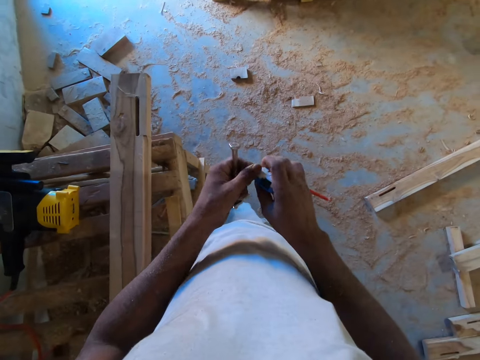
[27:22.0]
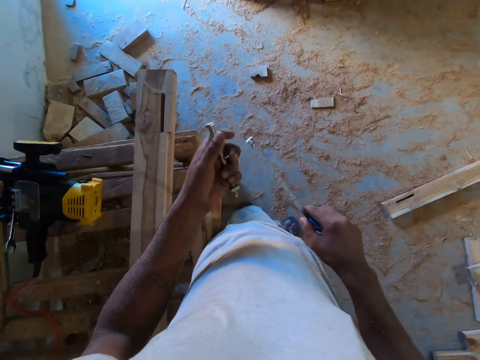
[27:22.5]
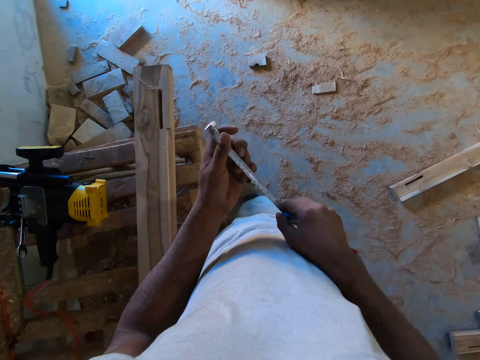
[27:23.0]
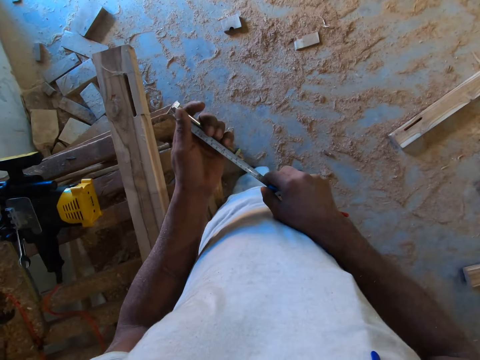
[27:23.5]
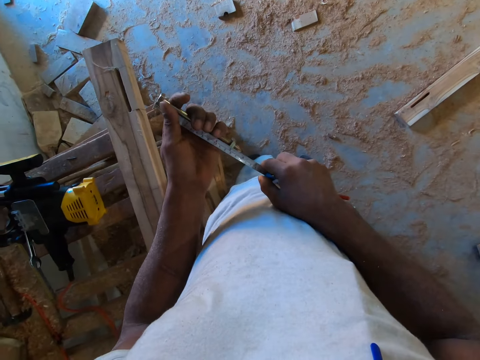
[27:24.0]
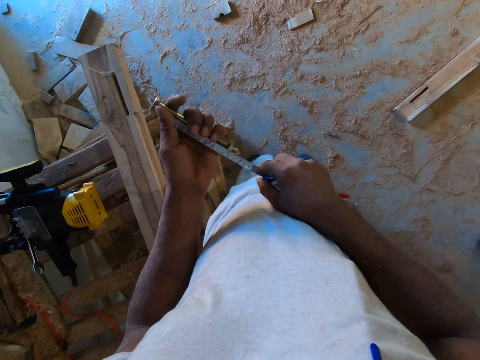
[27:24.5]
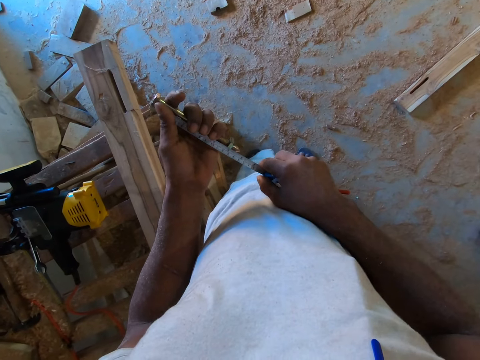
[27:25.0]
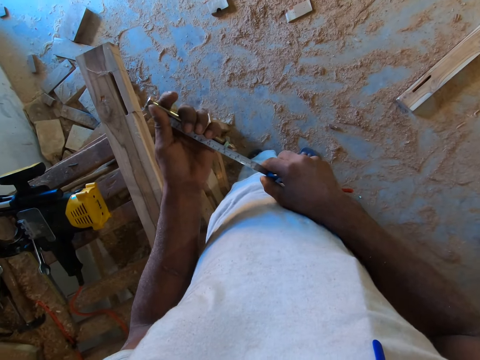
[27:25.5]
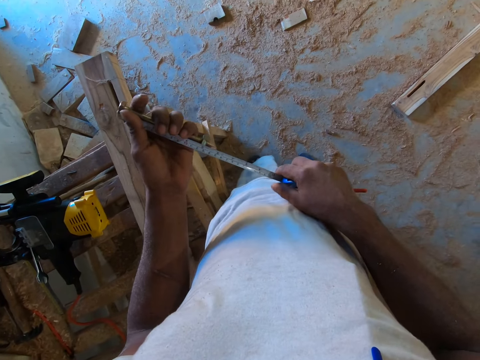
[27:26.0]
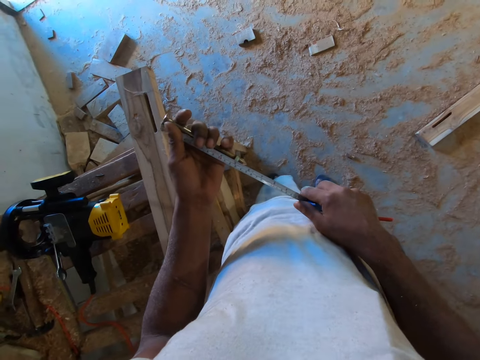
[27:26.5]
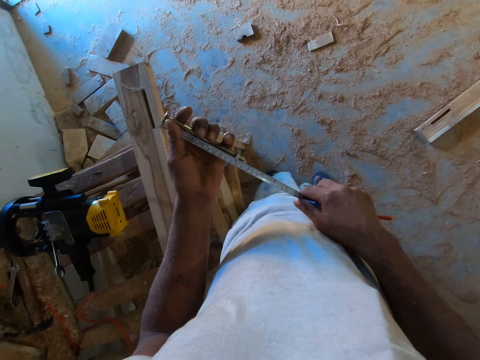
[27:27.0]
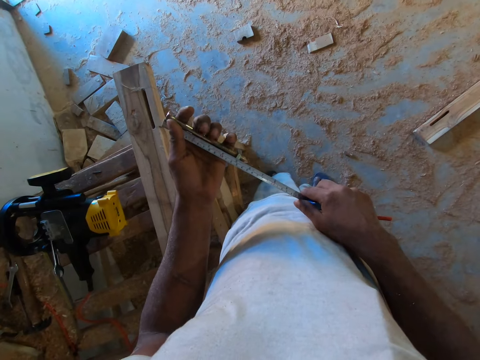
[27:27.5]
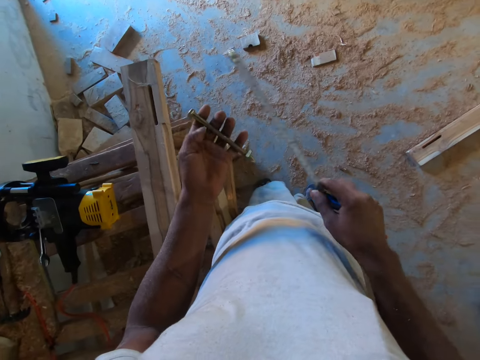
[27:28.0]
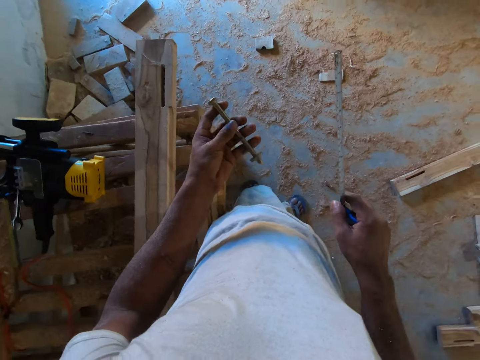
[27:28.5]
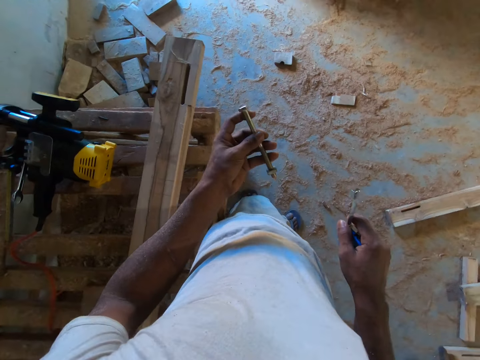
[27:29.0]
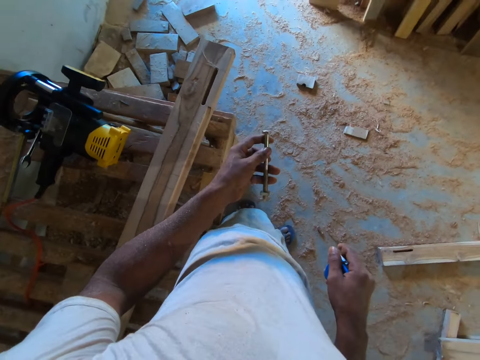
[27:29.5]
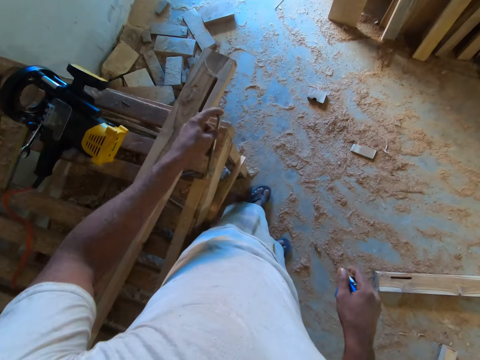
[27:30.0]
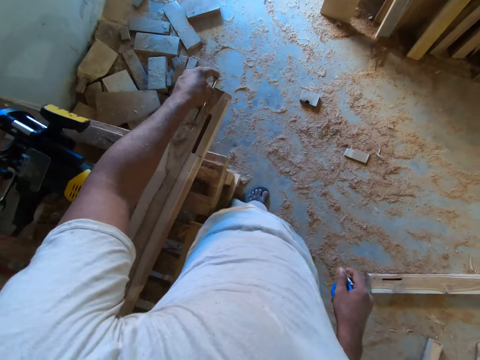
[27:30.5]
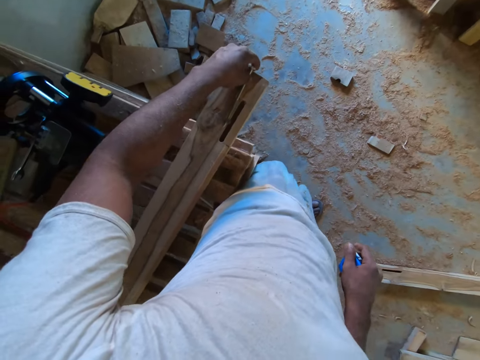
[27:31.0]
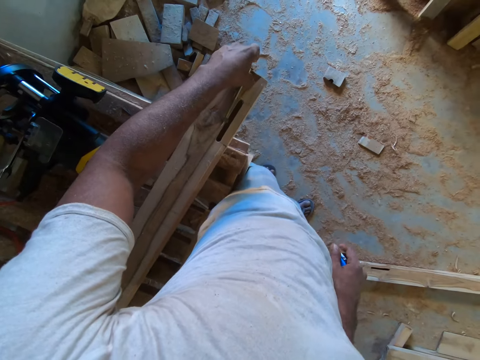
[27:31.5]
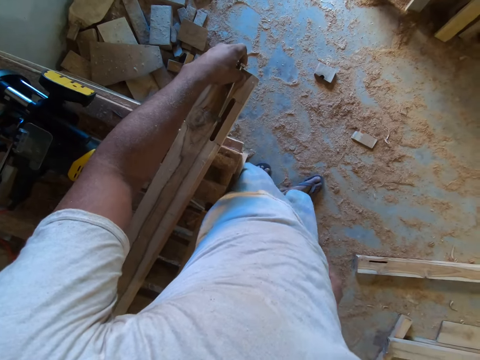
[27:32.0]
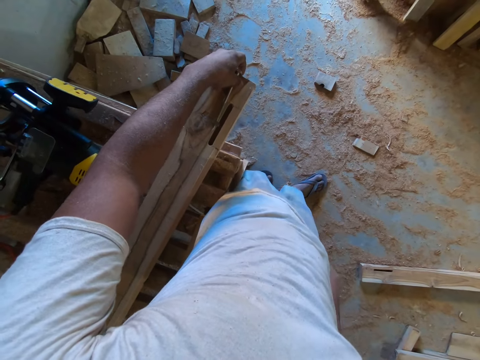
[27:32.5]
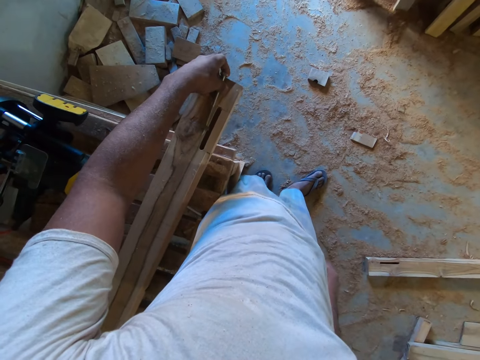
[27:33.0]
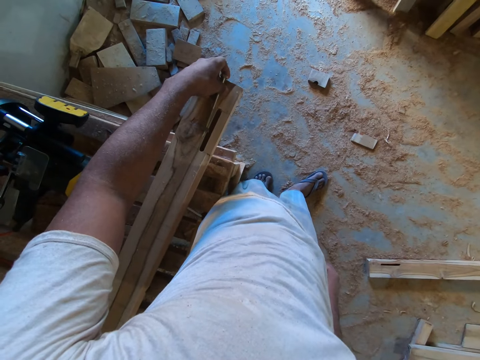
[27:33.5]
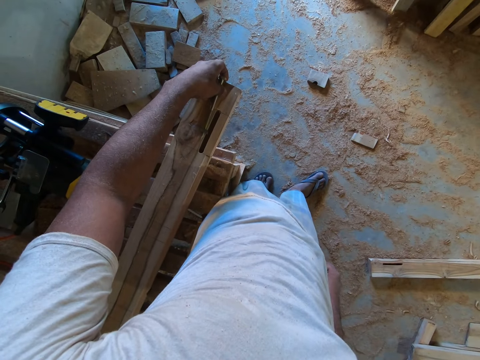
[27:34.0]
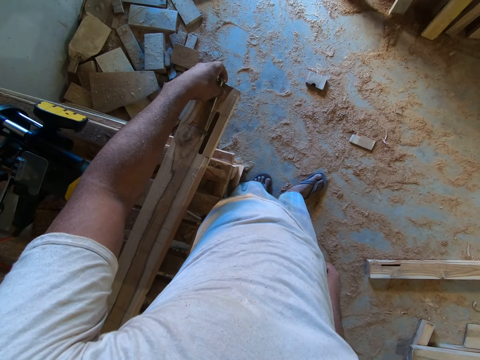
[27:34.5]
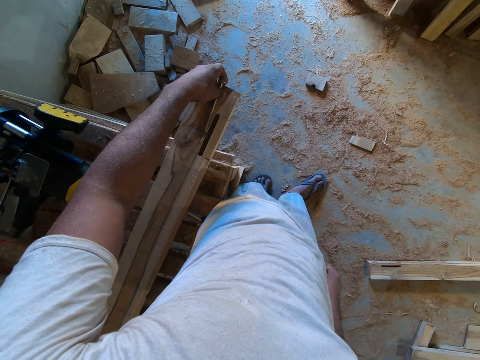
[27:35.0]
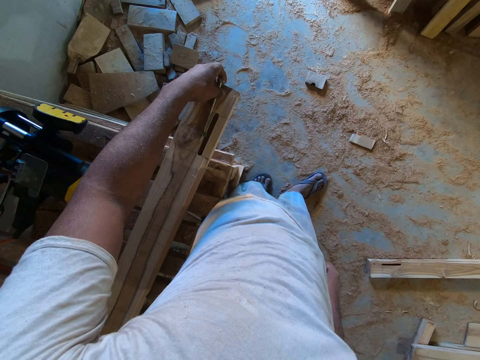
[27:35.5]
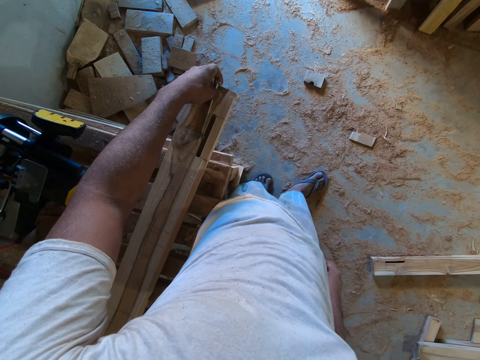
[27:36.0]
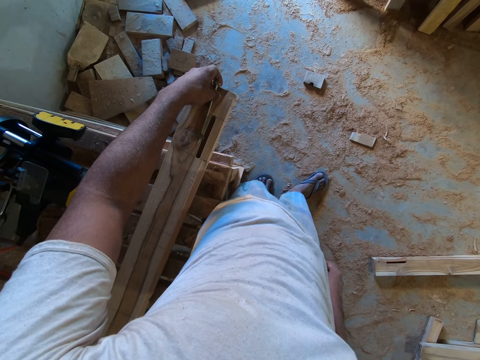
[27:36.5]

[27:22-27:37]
The camera wearer draws the measuring tape or tape measure in his right hand with his left hand. He measures the bolt with the tape measure. He places the construction nail on a plank with his left hand. He takes measurements with the bolt.

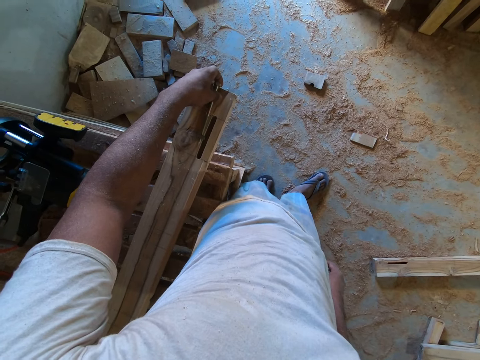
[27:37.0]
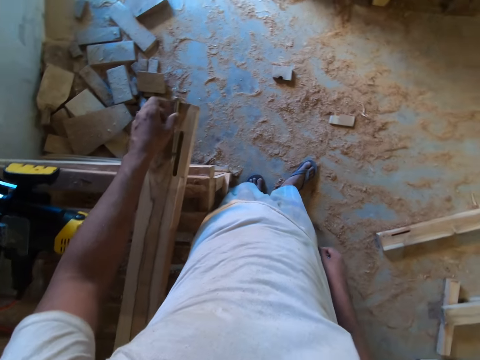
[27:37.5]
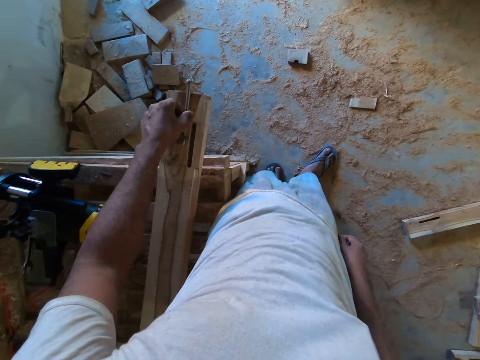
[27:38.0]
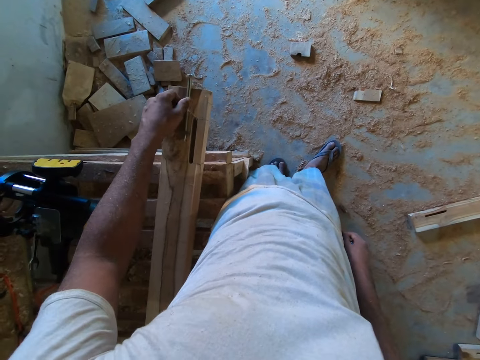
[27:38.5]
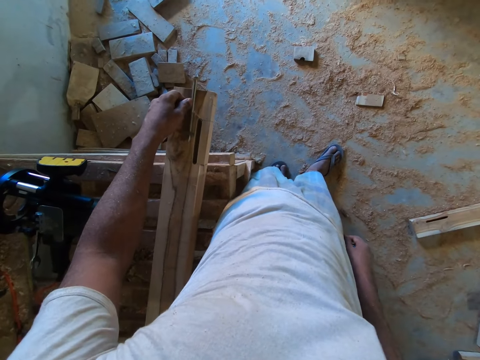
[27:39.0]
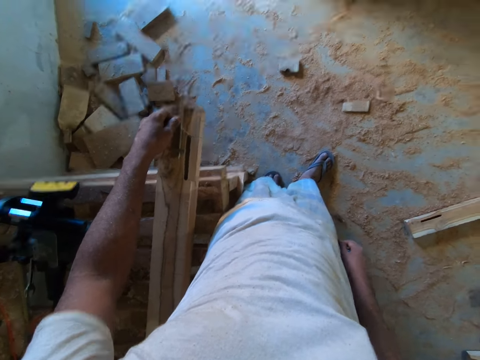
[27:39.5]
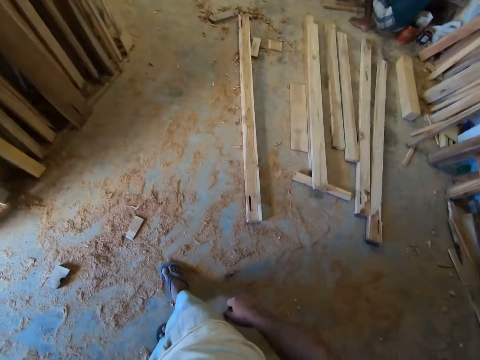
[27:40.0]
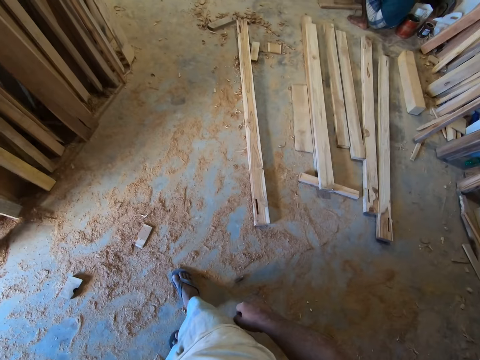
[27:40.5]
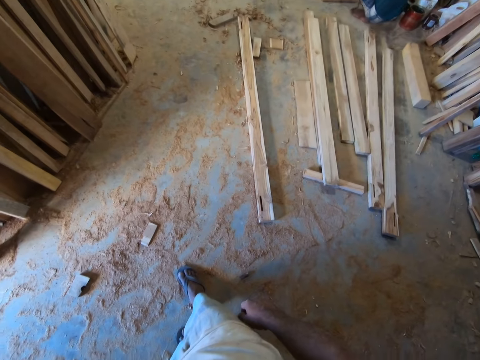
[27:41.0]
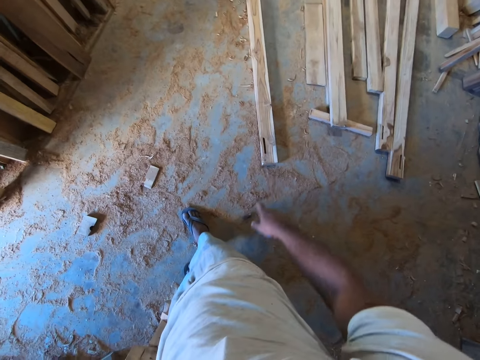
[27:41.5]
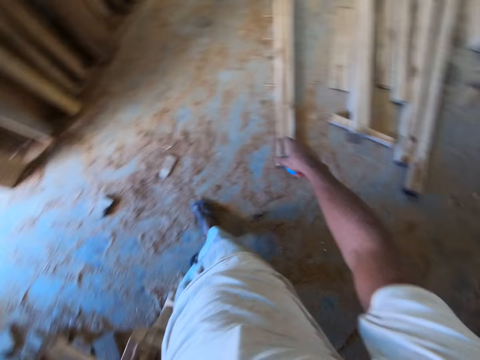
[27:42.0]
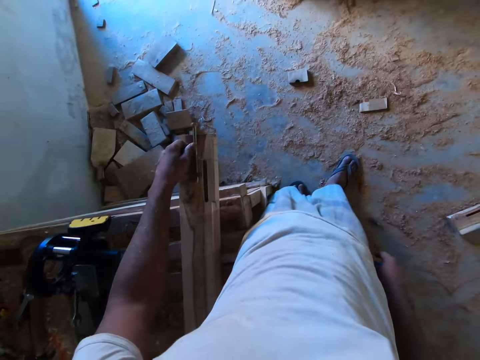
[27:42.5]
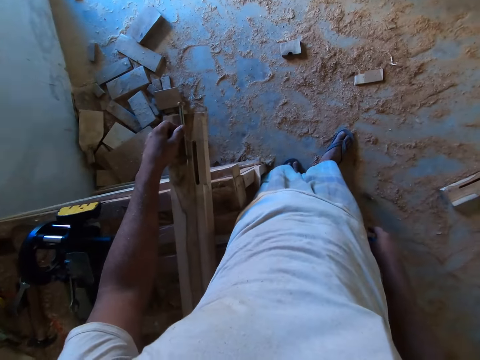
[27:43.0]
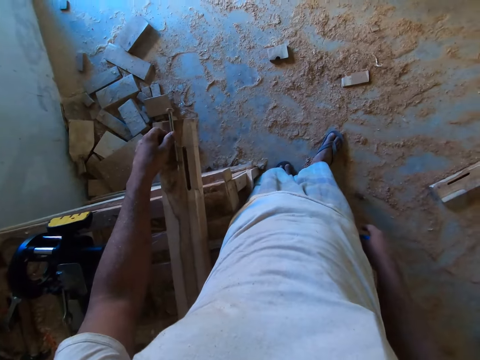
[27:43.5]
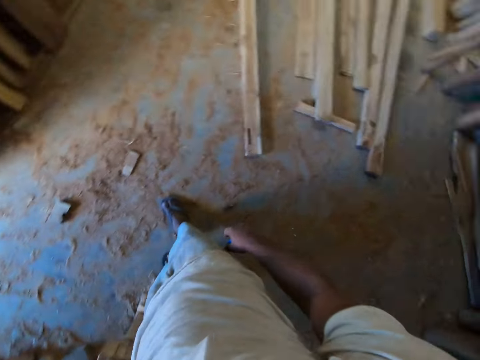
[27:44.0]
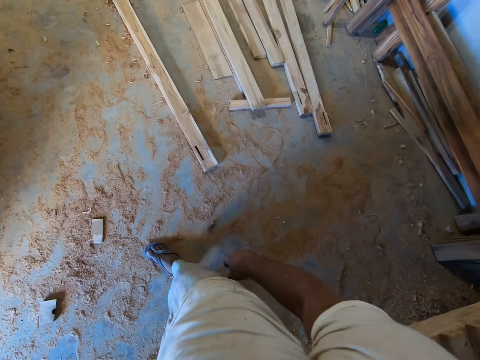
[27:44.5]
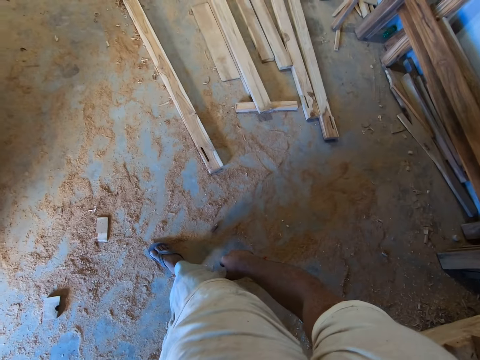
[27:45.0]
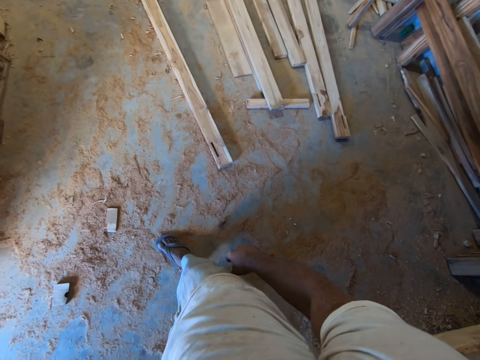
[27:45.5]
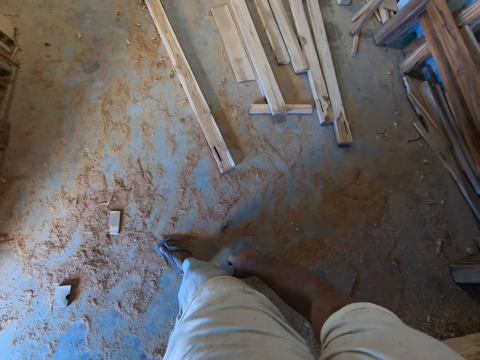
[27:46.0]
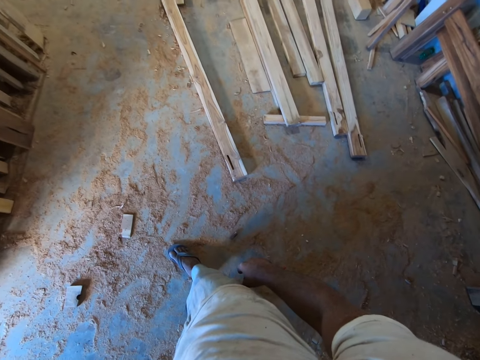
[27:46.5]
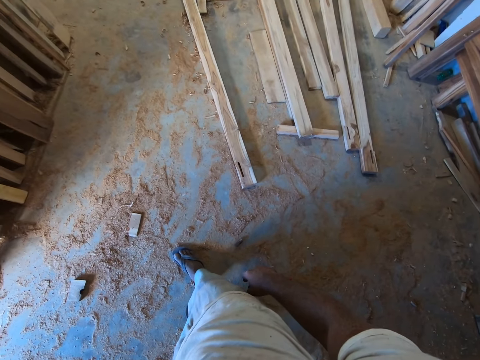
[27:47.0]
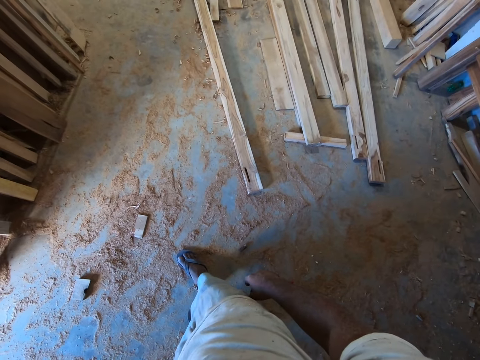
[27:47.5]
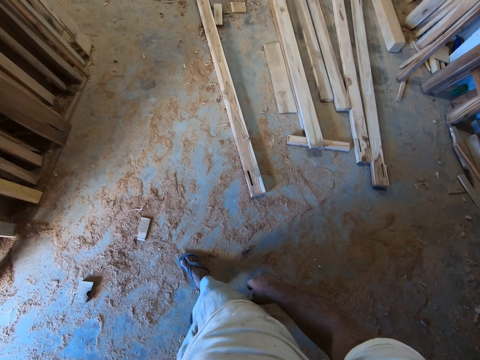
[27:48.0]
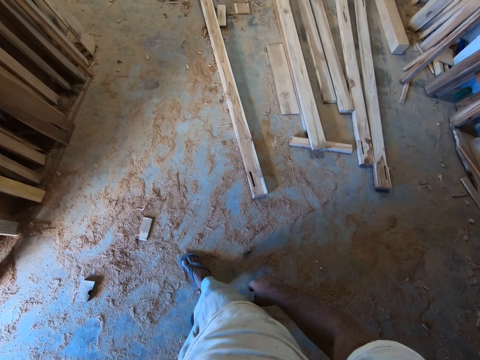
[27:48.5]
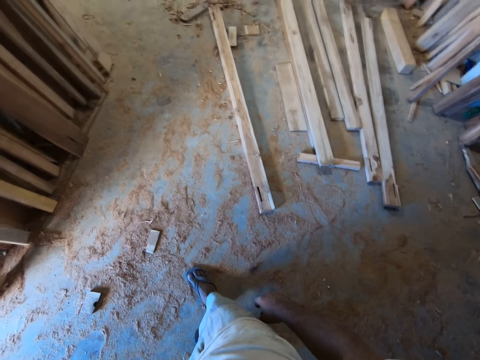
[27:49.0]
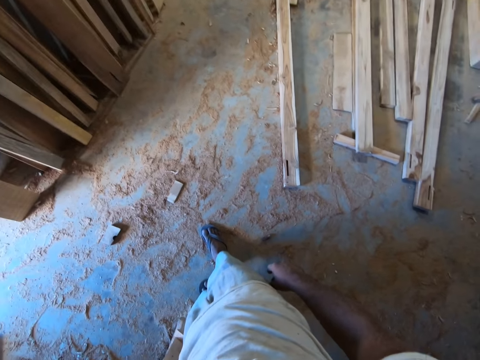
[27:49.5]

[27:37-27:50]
The camera wearer dialogues with a man.
